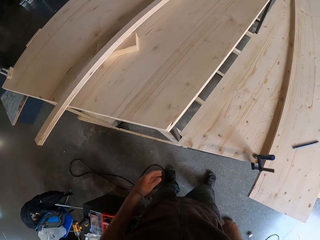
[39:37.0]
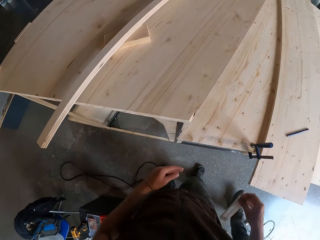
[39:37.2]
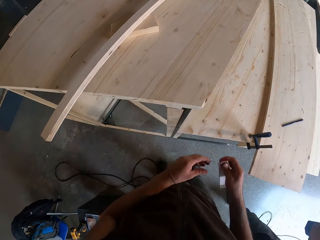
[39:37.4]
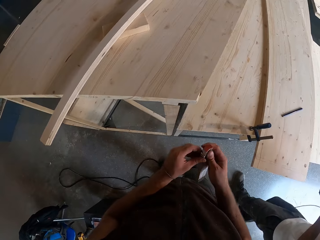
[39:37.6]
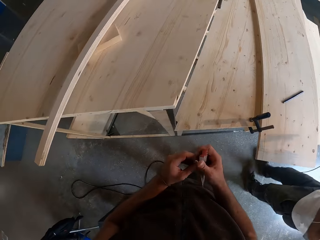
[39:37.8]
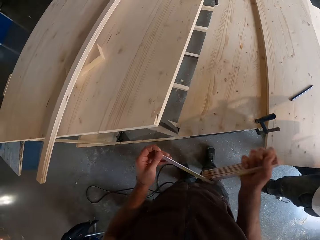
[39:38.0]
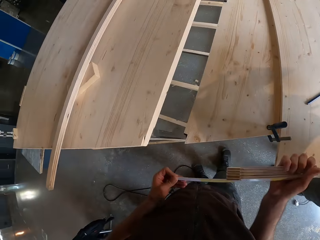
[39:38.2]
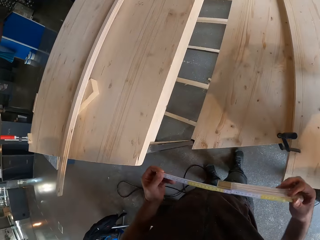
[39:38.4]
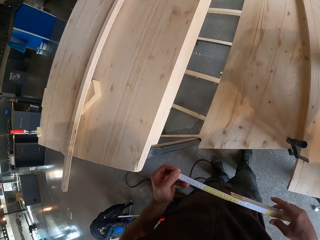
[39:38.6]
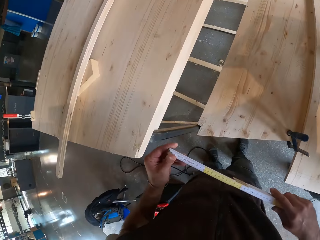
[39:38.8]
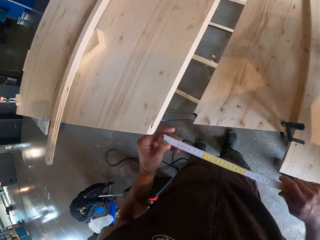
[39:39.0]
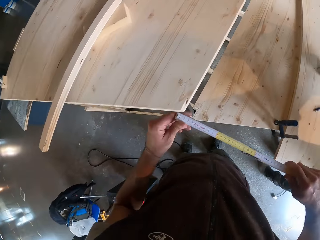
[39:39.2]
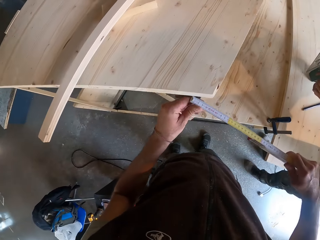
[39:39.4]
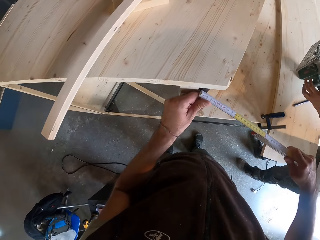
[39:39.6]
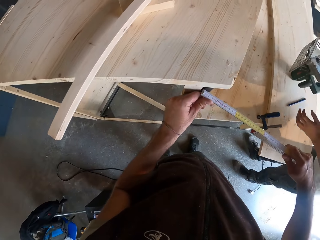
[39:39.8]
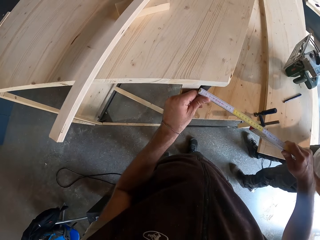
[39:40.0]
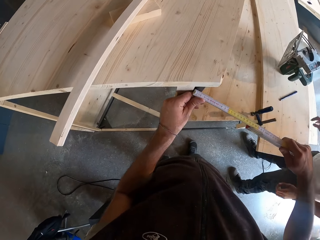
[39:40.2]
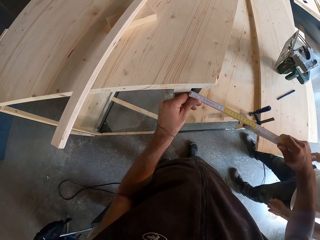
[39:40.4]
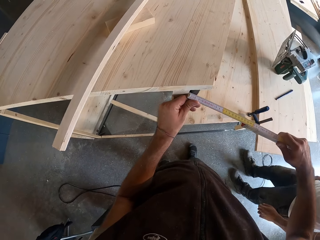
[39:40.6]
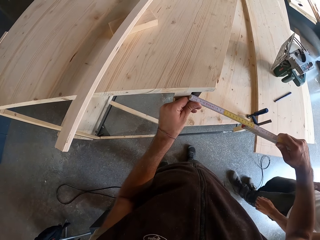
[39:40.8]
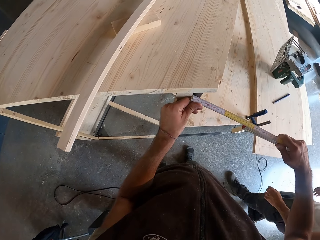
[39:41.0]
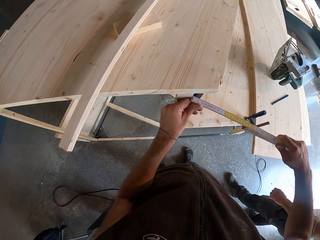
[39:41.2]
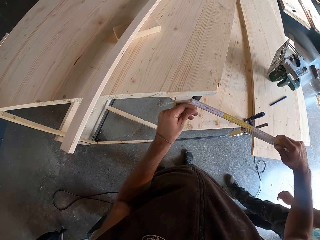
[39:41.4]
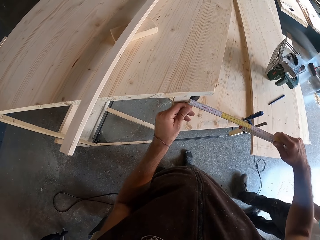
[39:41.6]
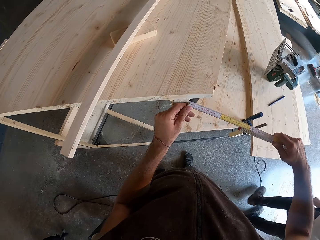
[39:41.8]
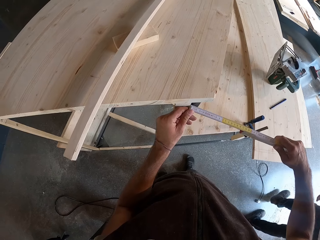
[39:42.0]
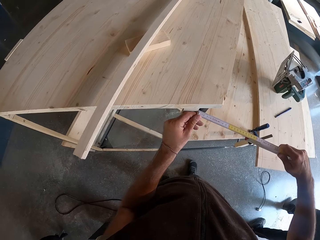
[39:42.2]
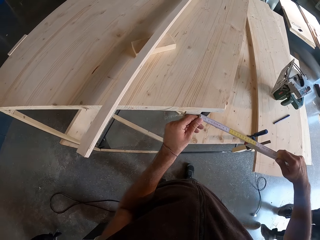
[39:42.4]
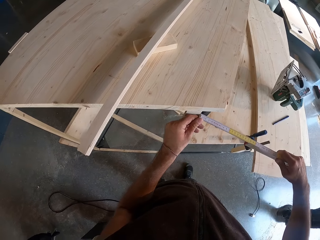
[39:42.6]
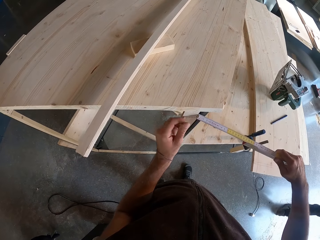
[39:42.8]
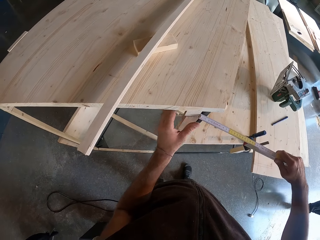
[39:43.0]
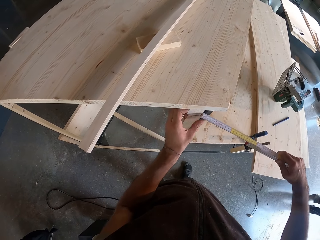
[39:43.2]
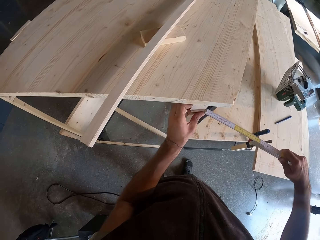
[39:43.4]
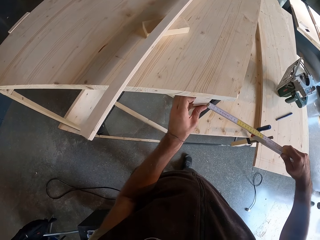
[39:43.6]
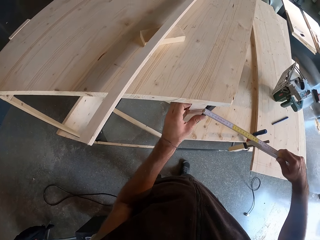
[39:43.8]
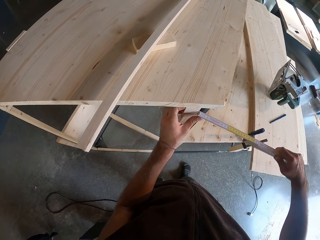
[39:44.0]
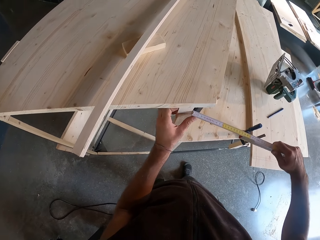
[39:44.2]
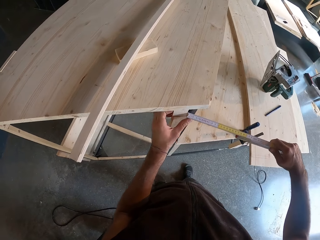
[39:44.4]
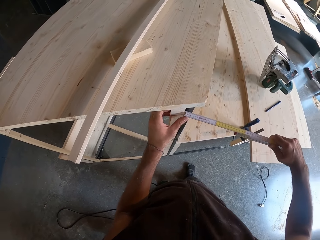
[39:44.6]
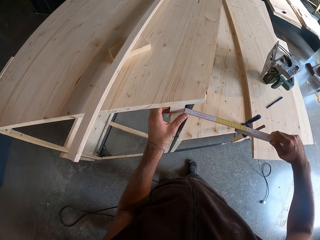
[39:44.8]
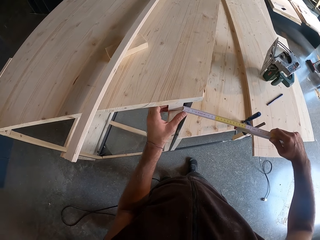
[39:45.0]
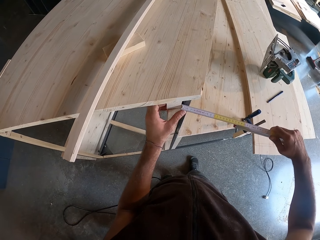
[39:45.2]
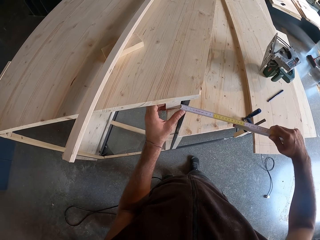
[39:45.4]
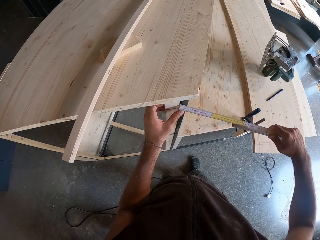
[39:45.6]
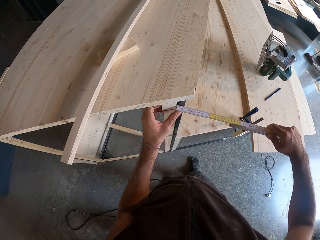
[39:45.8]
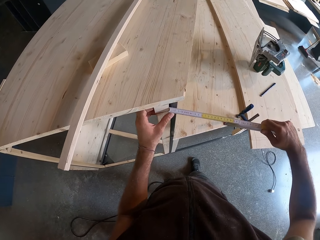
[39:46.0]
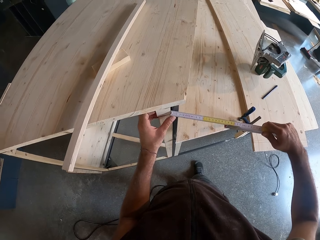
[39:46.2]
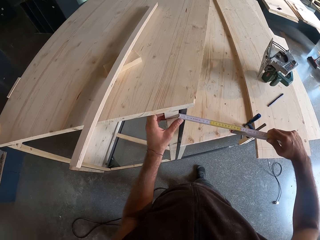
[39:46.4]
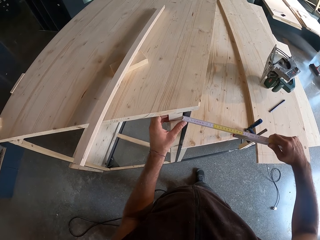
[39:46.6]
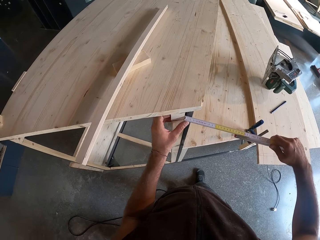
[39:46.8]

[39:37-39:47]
The camera wearer removes a meter rule from his pocket with his right hand. He holds the meter rule with his hands. A man puts a circular saw in his hands on the middle plank on the lower plank on the frame structure. The camera wearer opens a tape measure with both hands. He measures the top frame with the meter rule in his hands. He places the tape measure on the wood. He holds the tape measure against the wood with his left hand.

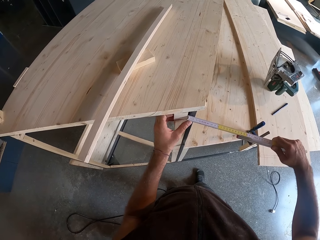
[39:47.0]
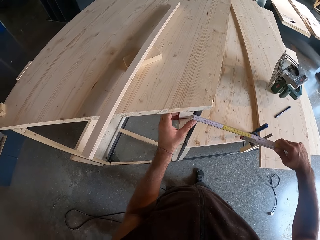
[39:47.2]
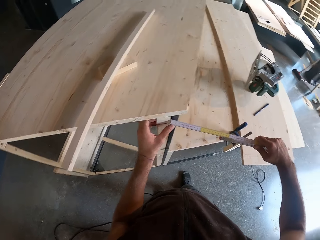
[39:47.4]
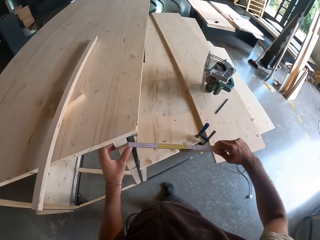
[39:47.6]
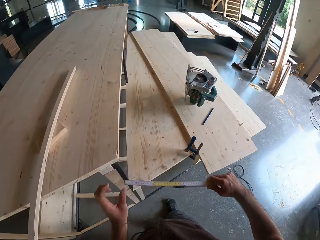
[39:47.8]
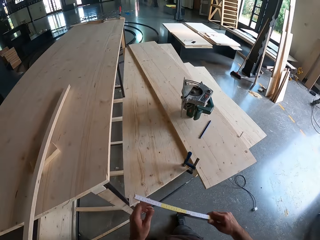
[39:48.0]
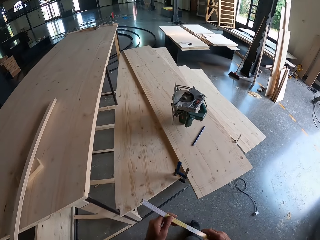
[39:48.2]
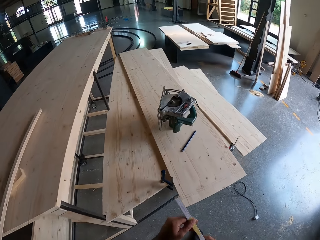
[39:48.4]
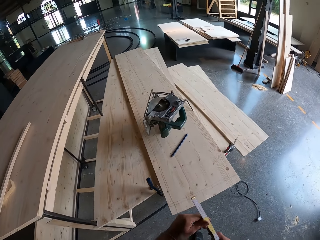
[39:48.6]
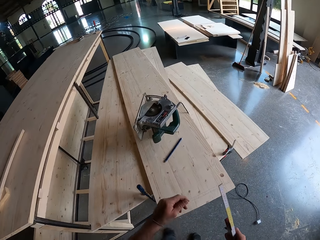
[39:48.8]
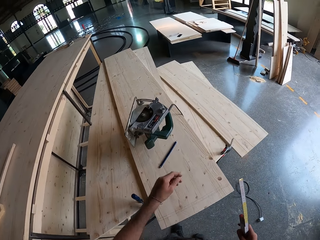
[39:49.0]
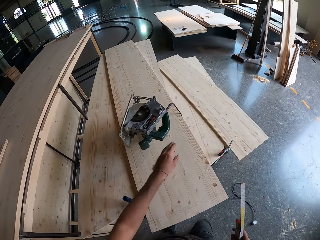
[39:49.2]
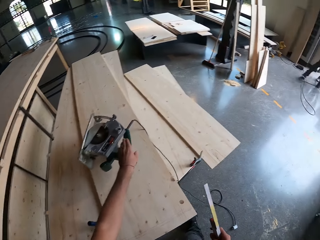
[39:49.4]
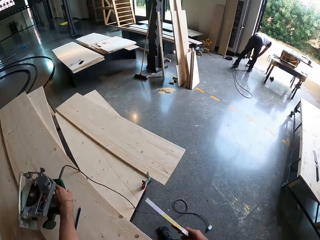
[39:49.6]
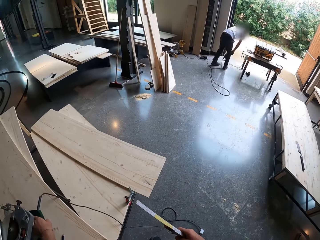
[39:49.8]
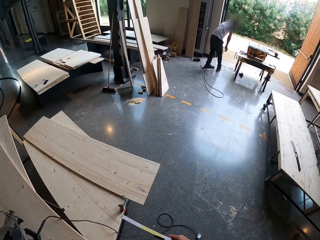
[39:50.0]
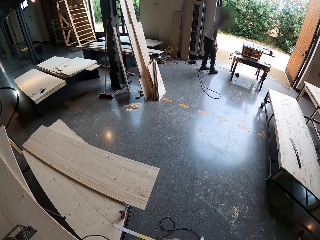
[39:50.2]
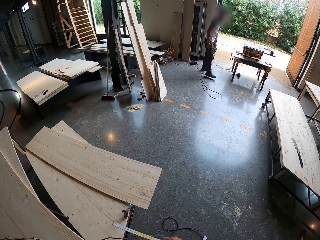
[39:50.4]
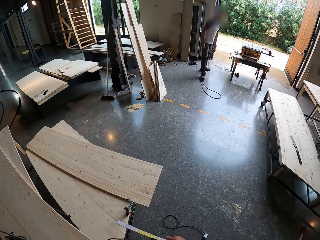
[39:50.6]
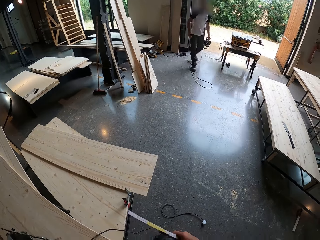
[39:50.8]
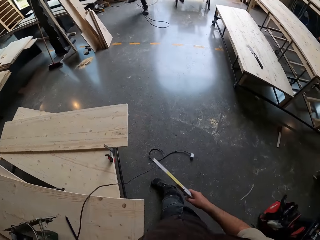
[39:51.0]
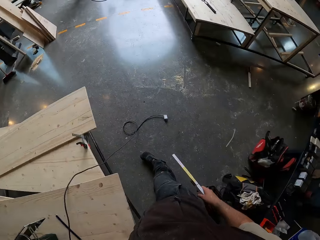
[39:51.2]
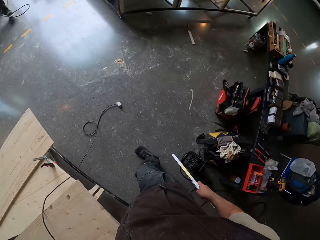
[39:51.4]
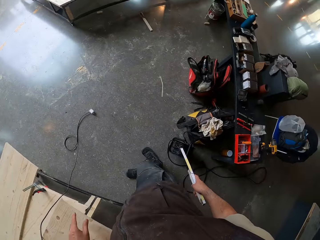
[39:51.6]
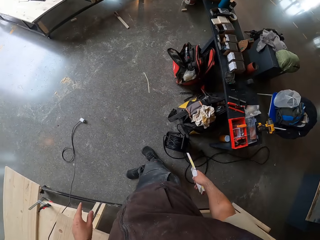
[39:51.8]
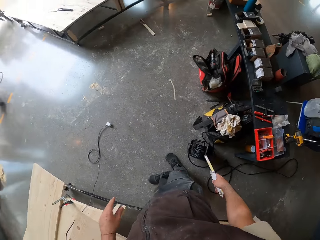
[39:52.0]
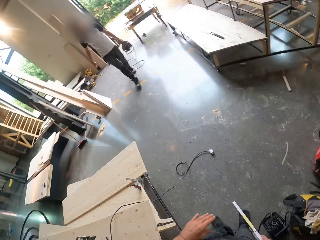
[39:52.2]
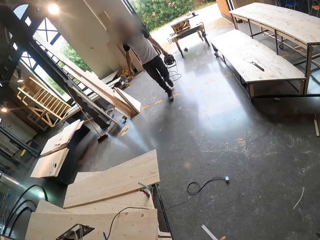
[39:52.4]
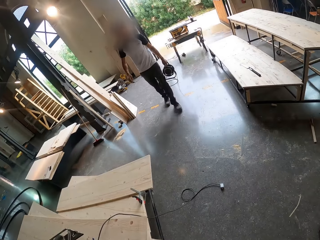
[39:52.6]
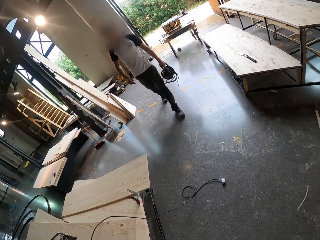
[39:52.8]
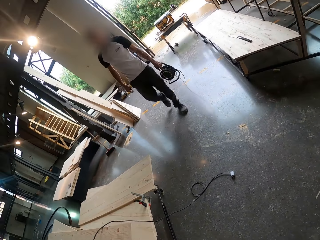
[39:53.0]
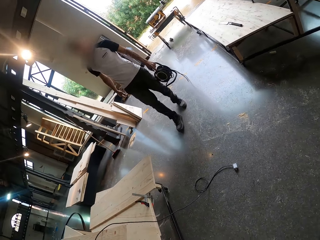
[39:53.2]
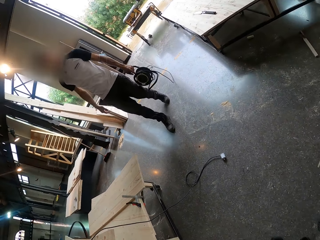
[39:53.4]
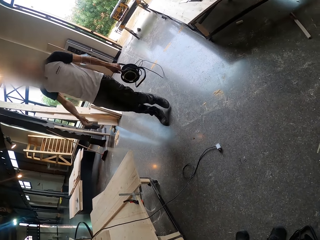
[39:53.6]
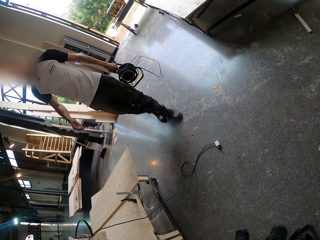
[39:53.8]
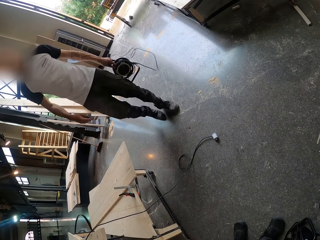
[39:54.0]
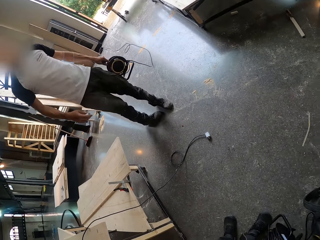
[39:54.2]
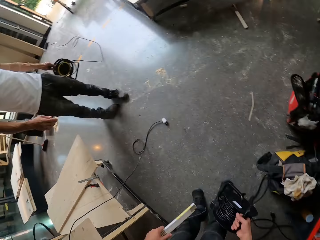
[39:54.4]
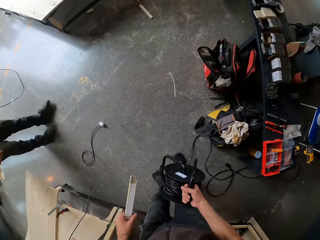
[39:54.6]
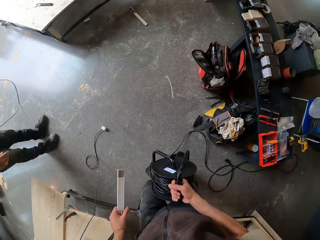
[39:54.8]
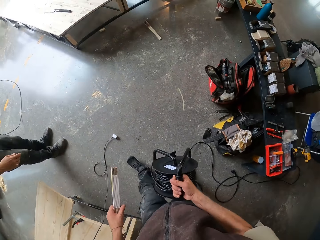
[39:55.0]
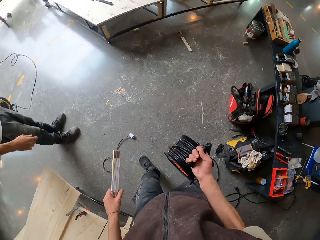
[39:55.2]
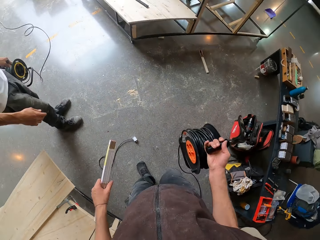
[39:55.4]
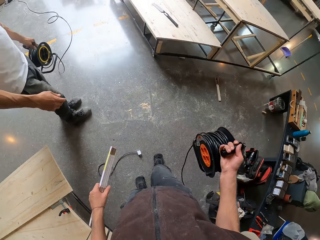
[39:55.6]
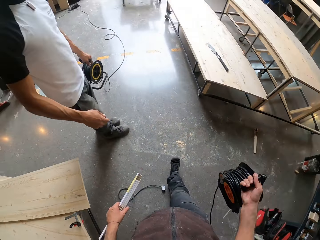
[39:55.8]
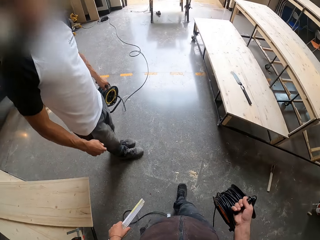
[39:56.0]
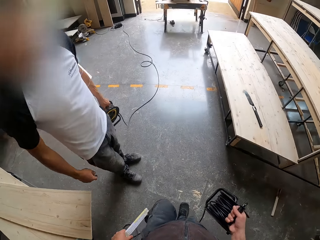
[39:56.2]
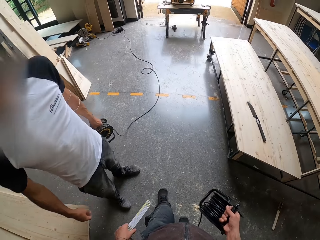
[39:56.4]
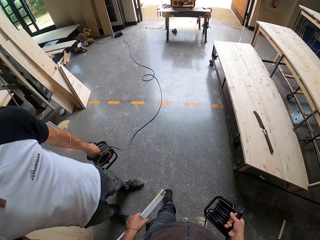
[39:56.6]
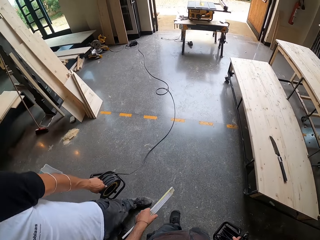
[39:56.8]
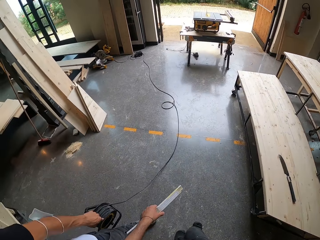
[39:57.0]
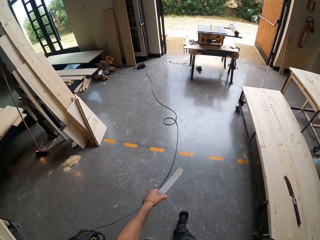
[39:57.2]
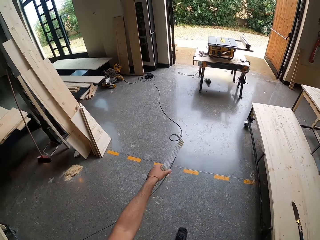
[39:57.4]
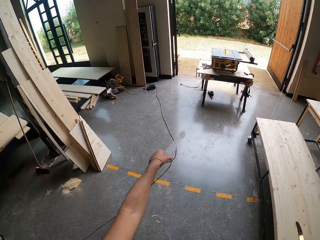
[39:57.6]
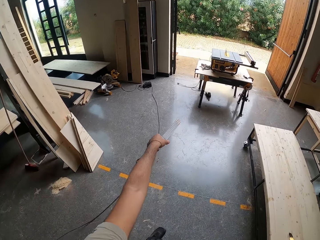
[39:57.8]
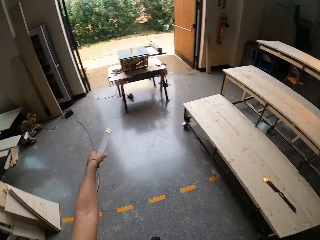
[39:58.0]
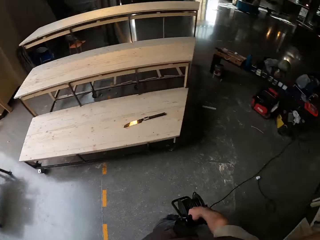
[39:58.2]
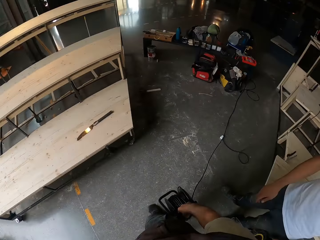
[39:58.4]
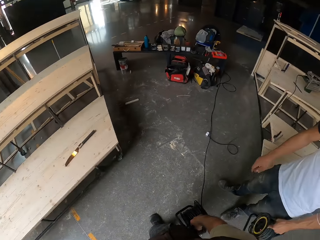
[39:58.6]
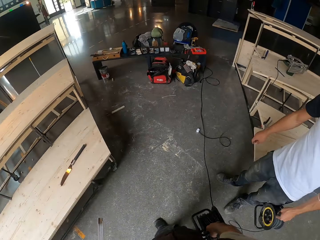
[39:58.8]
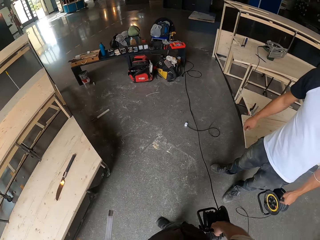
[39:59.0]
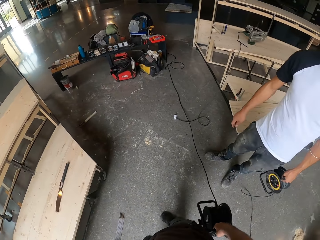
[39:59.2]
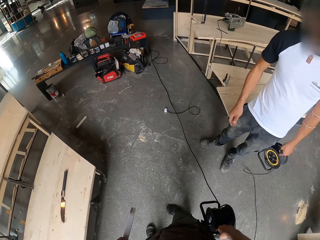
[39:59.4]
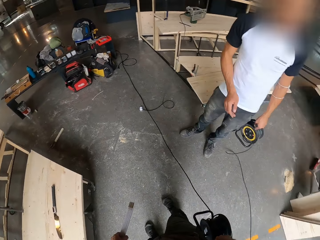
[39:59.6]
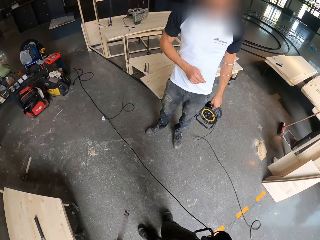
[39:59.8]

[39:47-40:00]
The camera wearer removes the tape measure from the wood. He picks up the circular saw from the middle plank on the lower plank on the frame structure with his left hand. A man picks up a cable extension reel from the floor with his left hand. The man walks towards the camera wearer. The man carries something. The man interacts with the camera wearer. The camera wearer carries a wire in his right hand. He points with his left hand.
